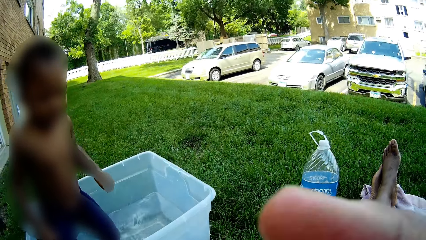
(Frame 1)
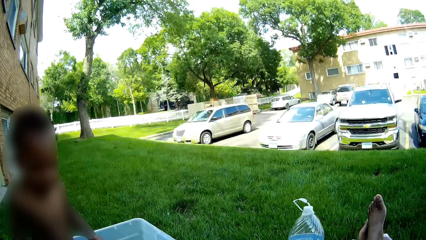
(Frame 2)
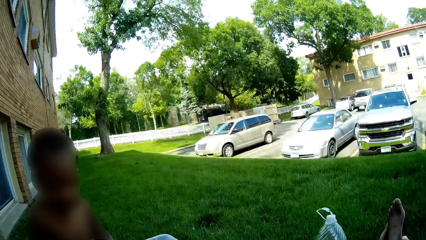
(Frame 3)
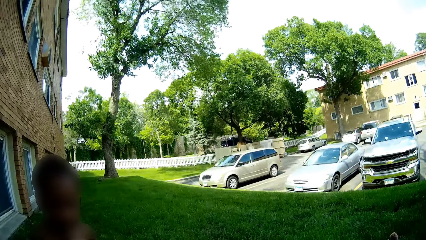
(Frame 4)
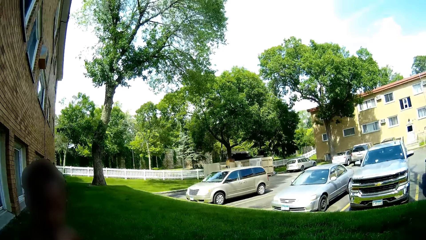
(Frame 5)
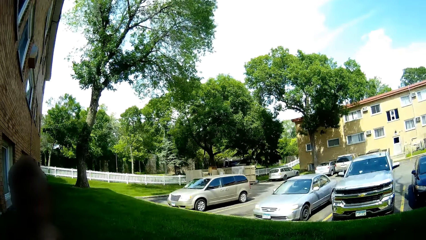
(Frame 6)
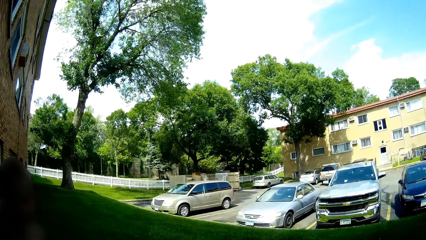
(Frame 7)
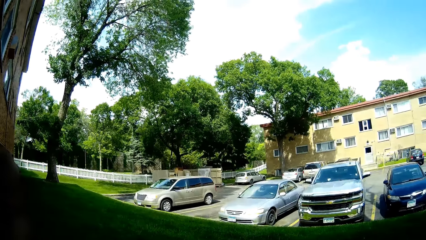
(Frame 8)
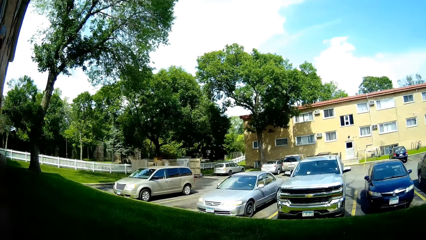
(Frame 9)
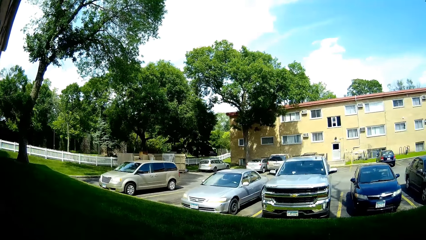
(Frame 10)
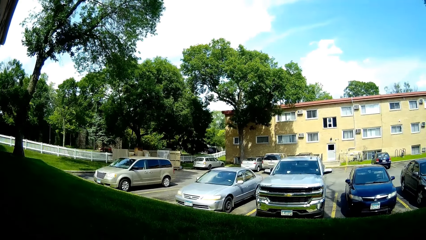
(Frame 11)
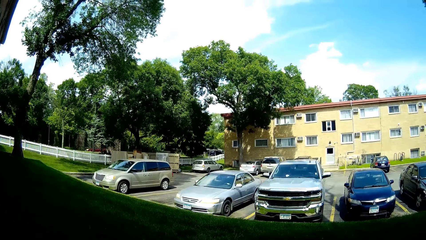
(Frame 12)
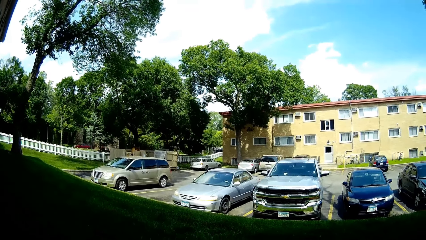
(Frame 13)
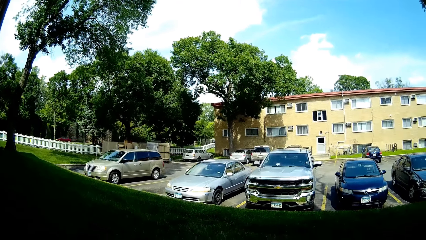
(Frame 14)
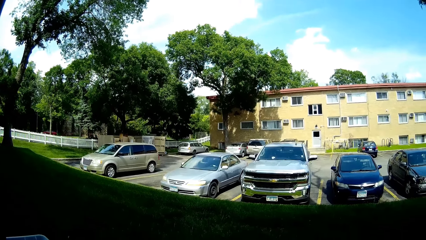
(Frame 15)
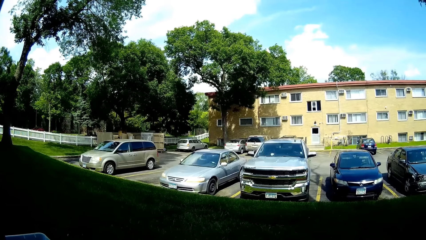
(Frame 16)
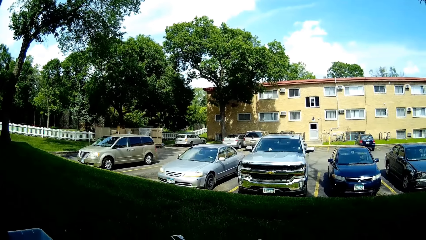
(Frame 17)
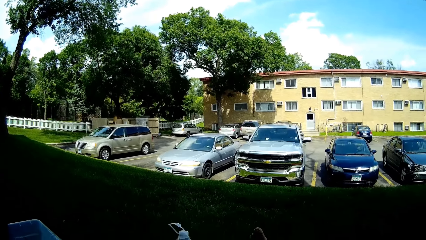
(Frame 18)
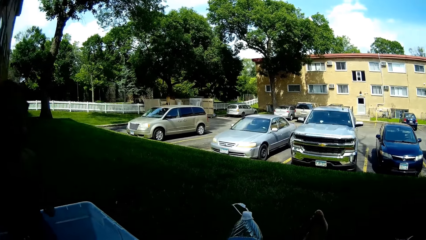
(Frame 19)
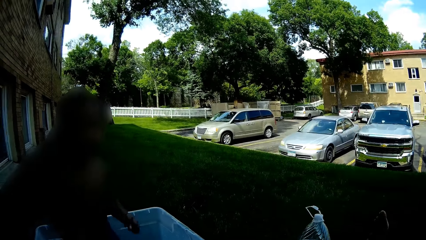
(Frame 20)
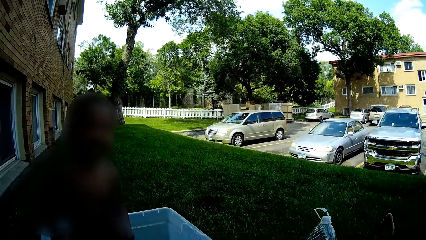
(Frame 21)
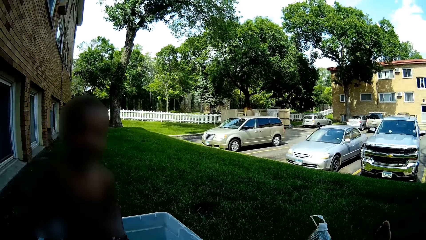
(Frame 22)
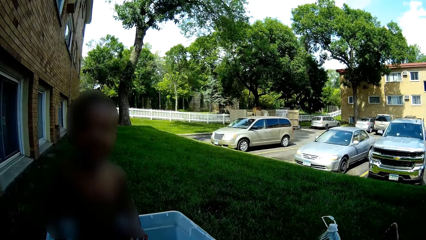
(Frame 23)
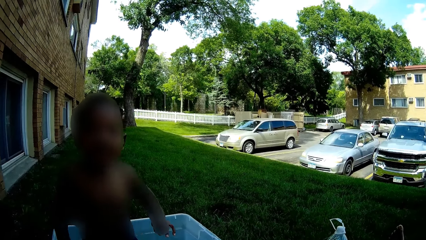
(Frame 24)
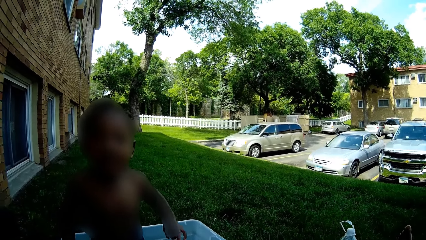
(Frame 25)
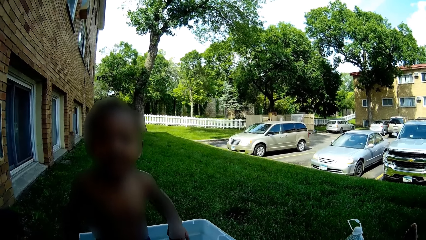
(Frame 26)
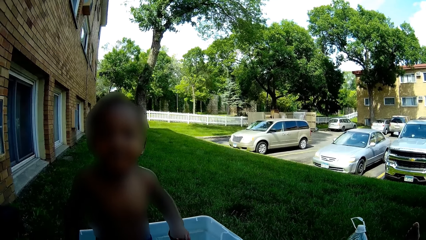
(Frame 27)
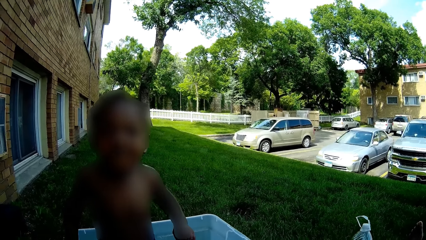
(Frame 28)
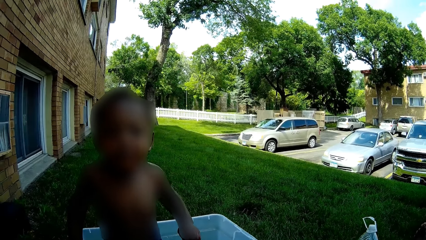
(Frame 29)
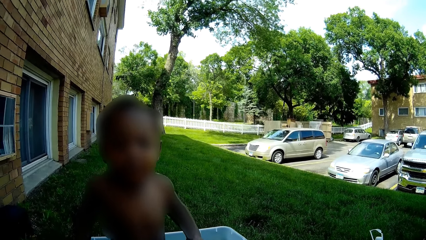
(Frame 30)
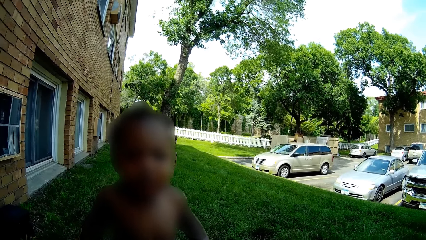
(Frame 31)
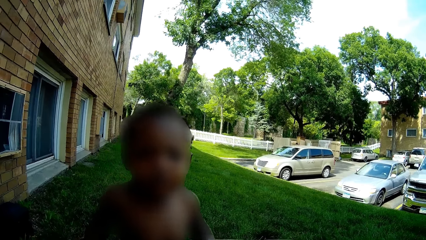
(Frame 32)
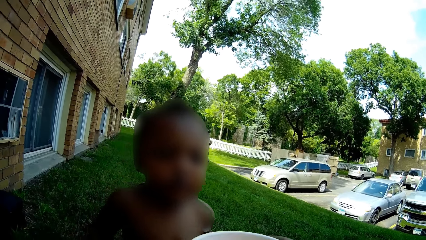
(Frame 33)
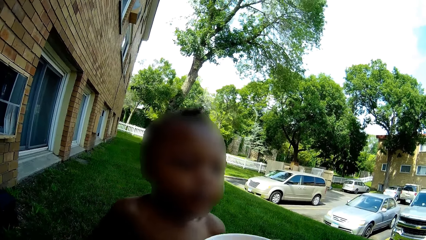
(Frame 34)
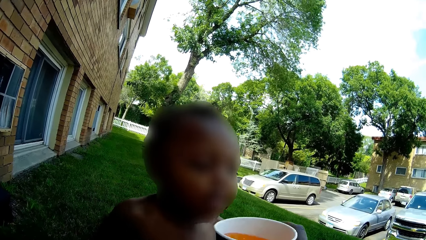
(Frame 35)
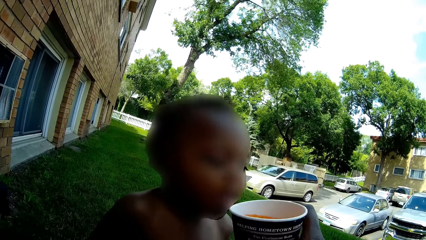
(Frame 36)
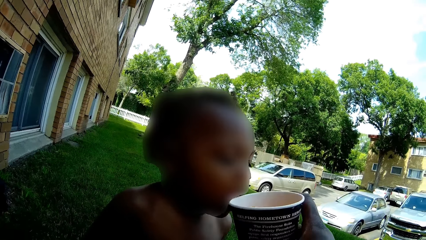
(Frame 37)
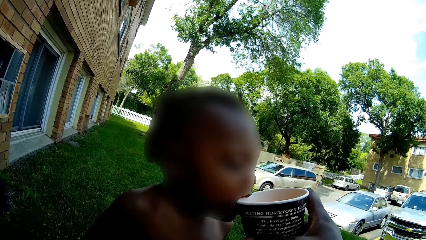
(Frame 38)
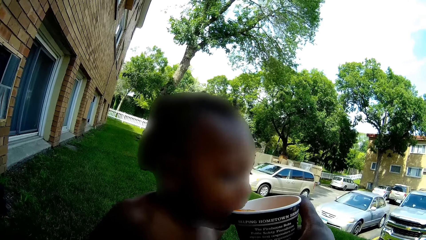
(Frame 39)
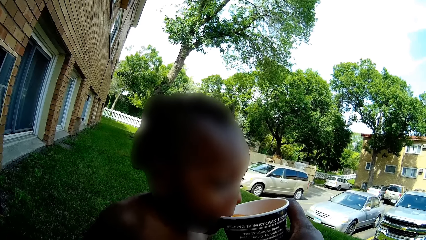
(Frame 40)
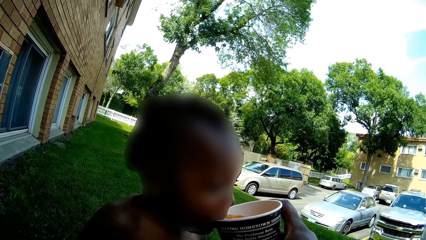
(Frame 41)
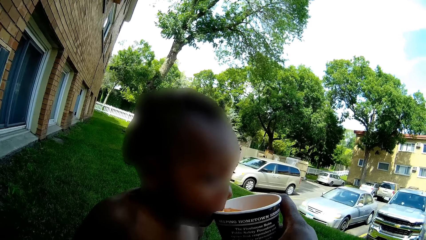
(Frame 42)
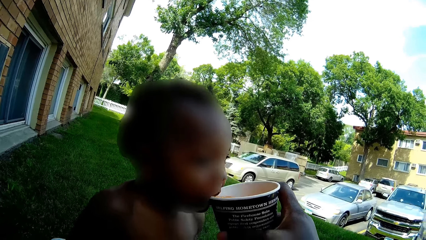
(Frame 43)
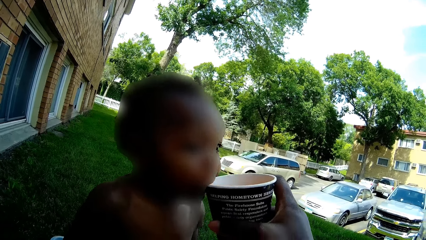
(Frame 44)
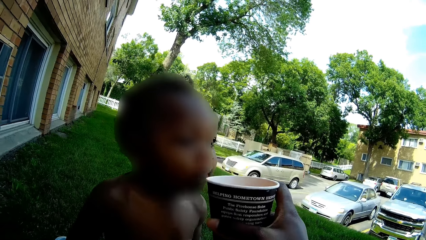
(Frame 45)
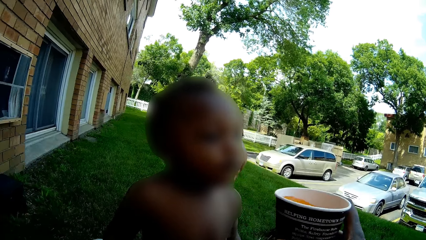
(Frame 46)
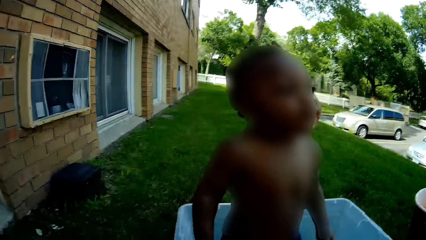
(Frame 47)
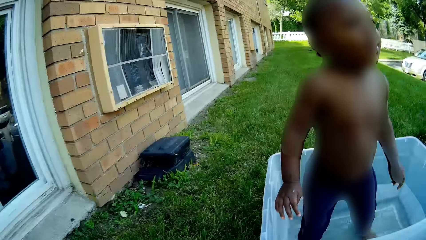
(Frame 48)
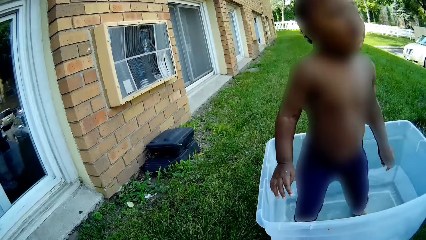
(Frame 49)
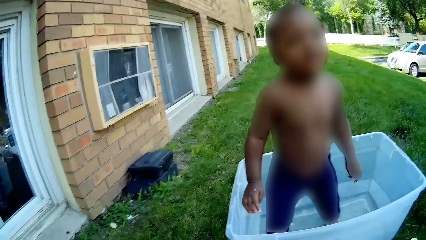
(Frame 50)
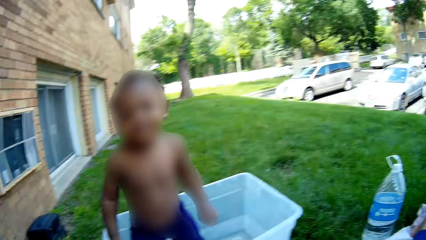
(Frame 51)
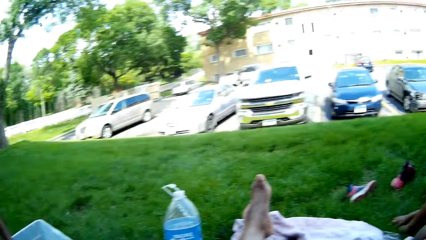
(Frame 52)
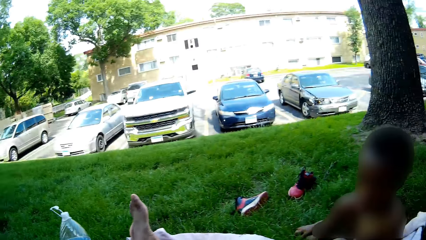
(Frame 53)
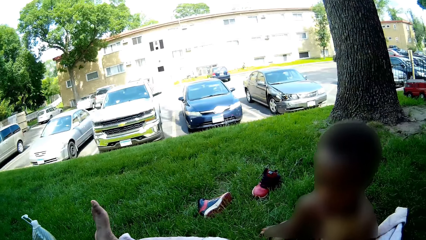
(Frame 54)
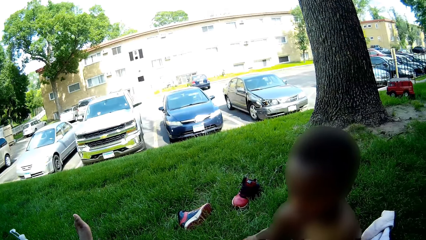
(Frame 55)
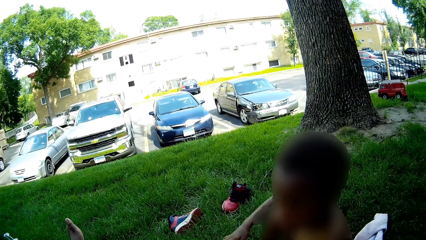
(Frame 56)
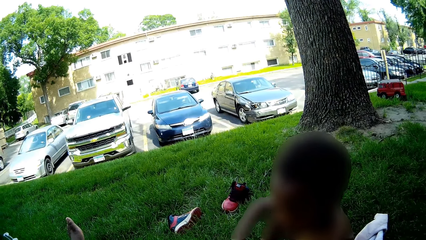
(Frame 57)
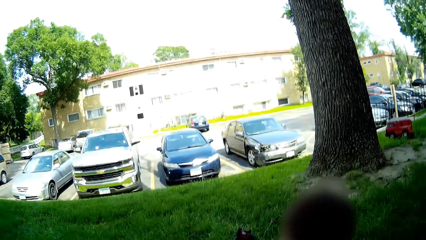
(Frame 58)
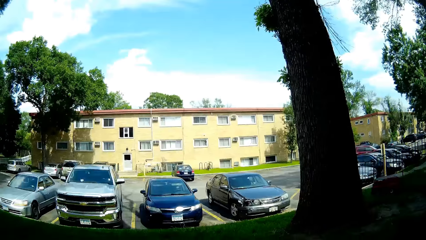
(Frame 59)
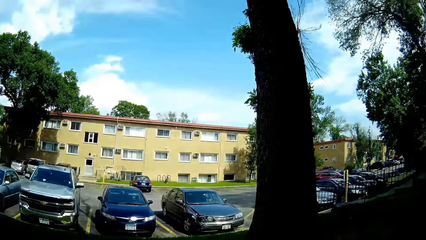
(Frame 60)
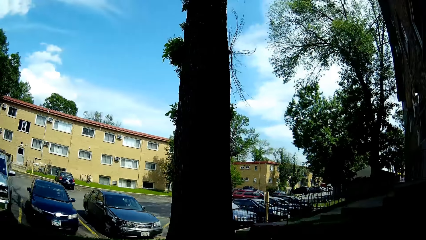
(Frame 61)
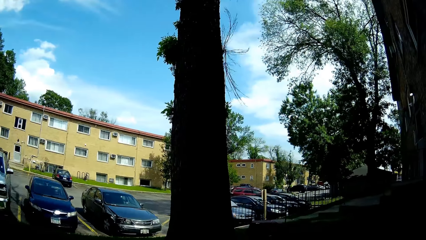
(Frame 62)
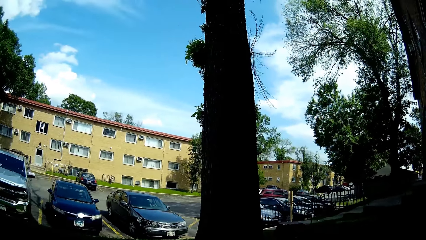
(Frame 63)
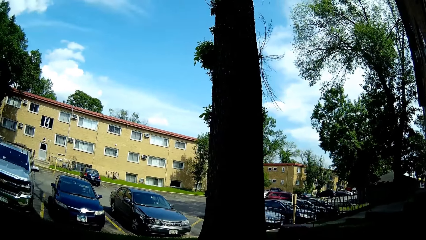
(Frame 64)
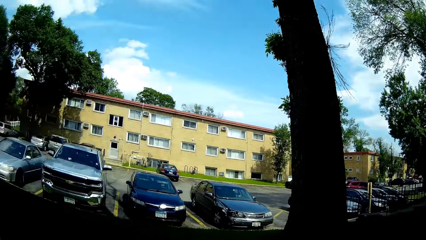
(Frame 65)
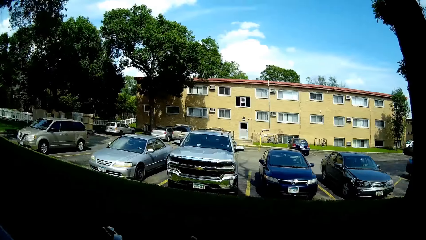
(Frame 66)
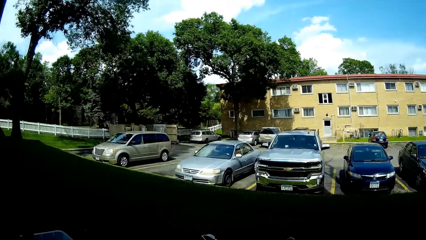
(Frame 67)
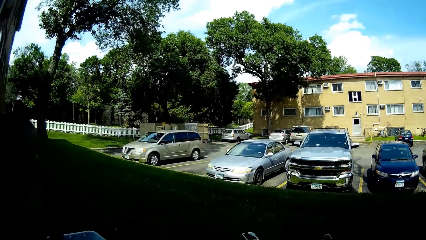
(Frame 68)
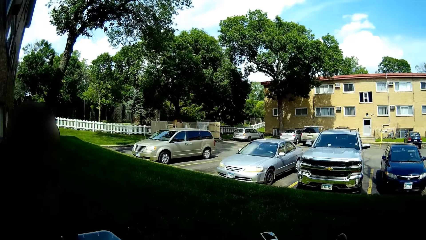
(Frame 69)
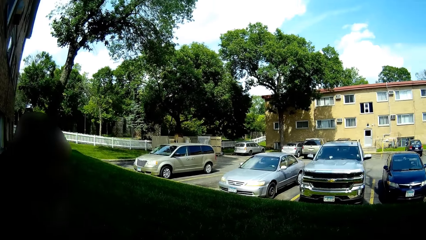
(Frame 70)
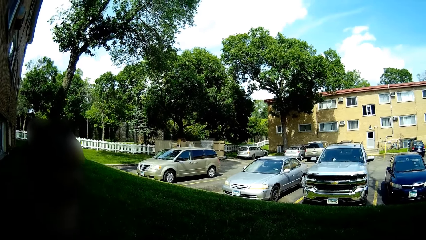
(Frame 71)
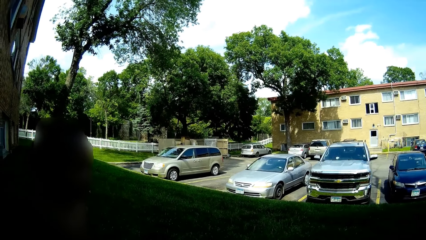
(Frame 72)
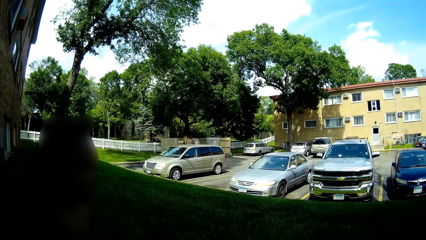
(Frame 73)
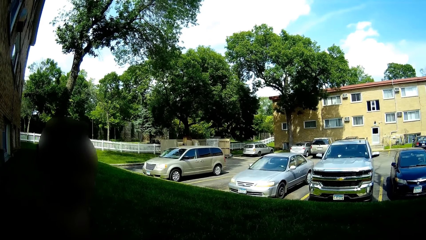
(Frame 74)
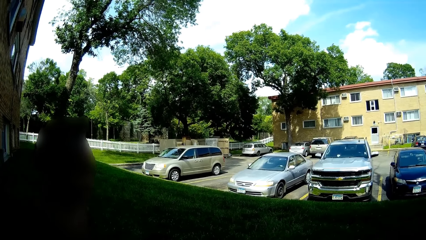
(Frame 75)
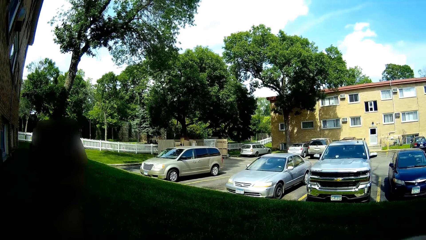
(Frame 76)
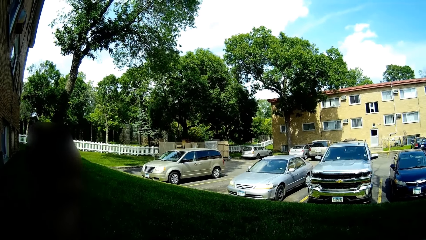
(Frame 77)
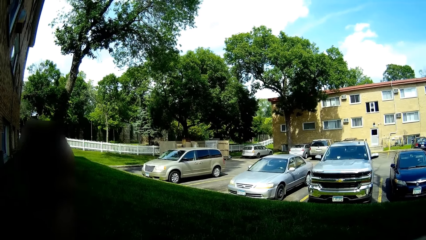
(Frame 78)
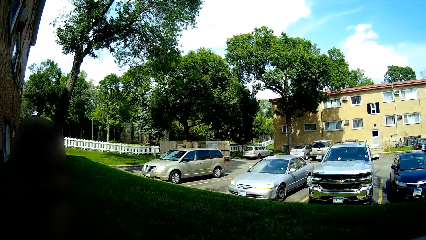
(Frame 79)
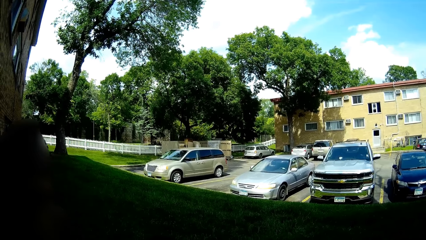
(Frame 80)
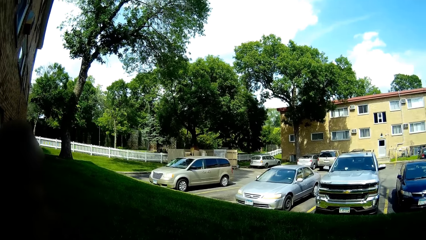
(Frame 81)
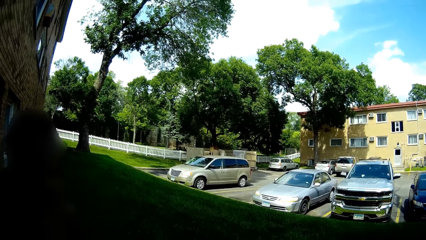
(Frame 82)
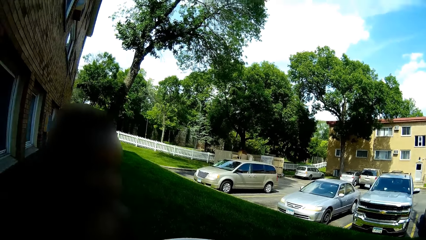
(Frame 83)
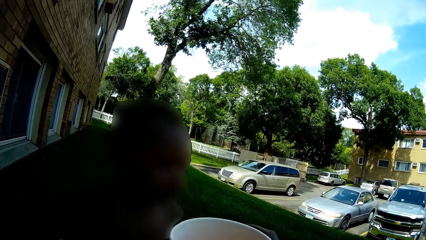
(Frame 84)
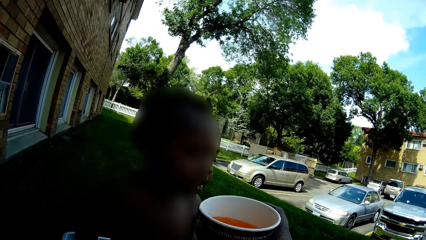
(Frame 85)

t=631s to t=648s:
The camera wearer touches her face with her right hand. She looks around the open field. She feeds the boy the drink in the cup with her right hand. She looks at another boy. She looks at the open field.
